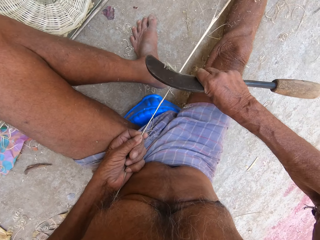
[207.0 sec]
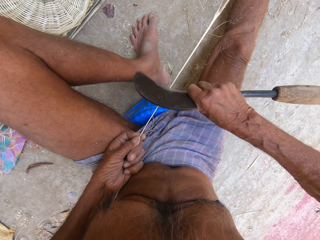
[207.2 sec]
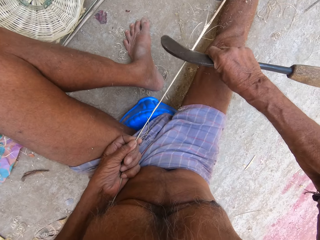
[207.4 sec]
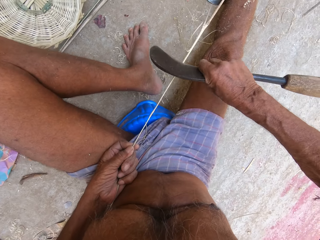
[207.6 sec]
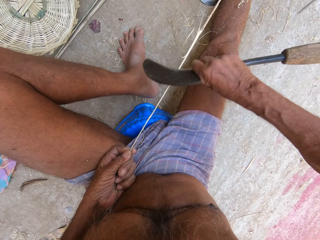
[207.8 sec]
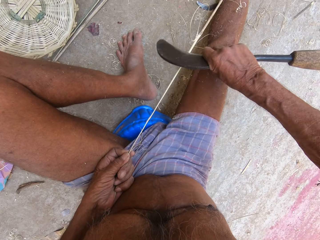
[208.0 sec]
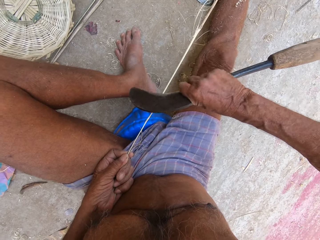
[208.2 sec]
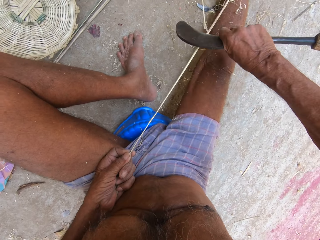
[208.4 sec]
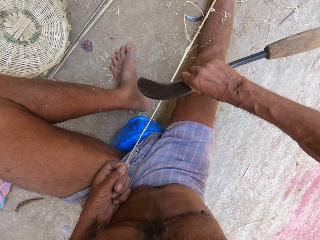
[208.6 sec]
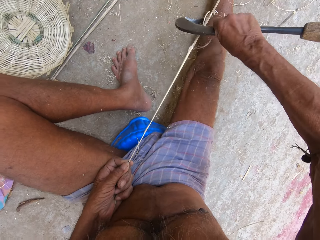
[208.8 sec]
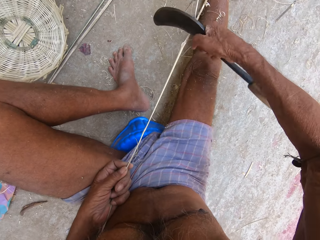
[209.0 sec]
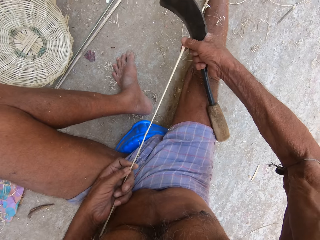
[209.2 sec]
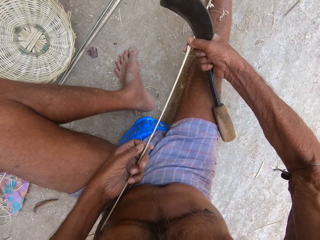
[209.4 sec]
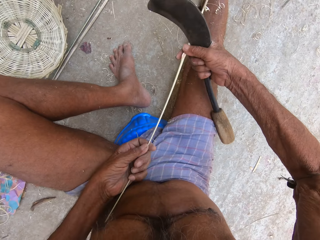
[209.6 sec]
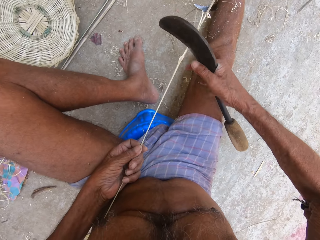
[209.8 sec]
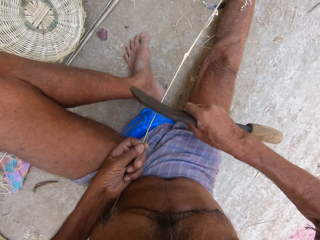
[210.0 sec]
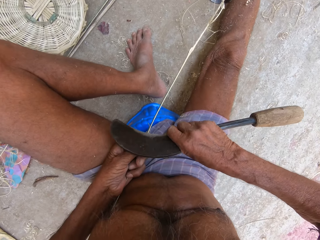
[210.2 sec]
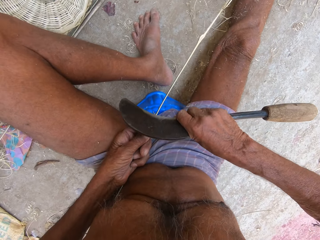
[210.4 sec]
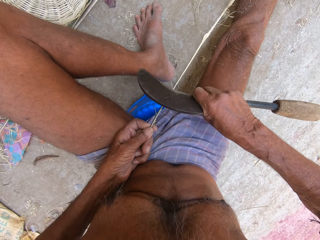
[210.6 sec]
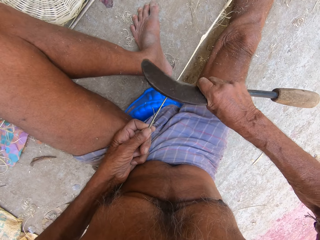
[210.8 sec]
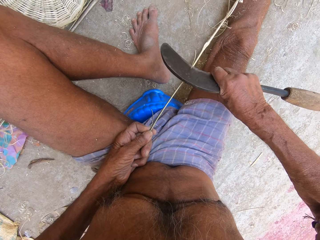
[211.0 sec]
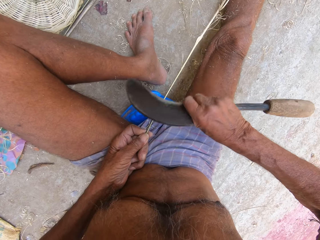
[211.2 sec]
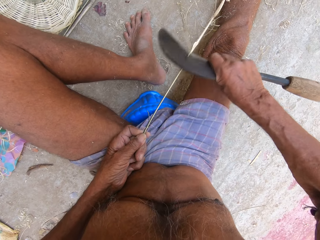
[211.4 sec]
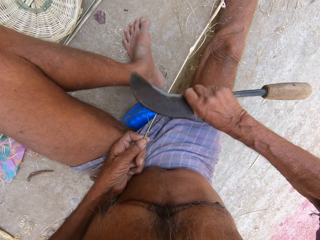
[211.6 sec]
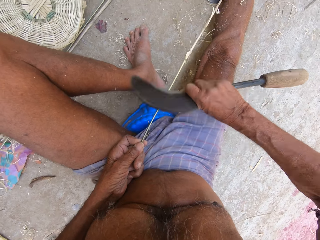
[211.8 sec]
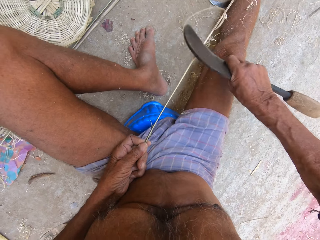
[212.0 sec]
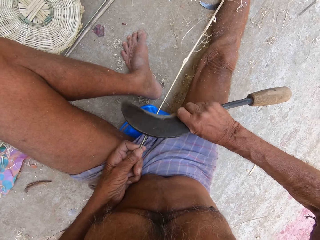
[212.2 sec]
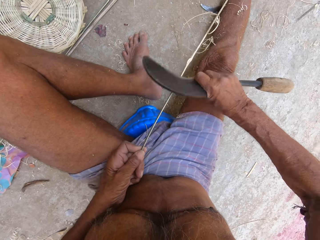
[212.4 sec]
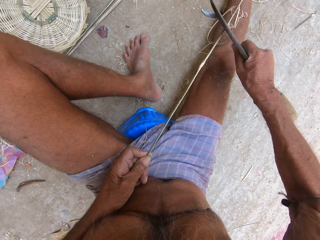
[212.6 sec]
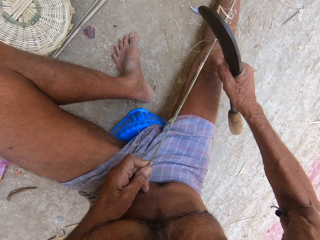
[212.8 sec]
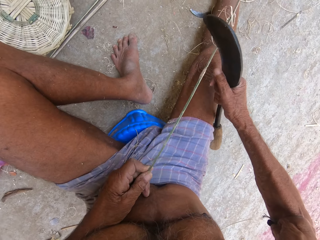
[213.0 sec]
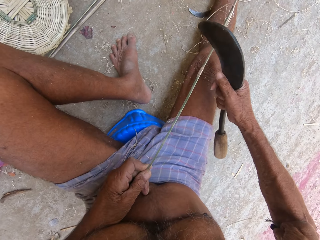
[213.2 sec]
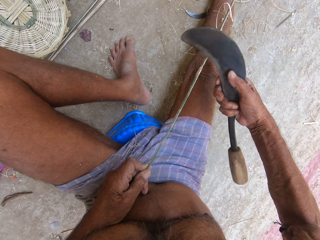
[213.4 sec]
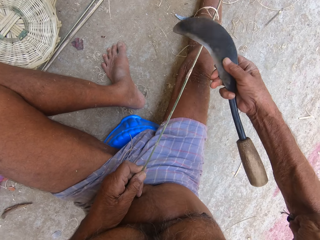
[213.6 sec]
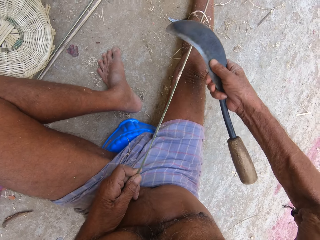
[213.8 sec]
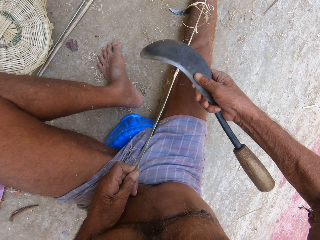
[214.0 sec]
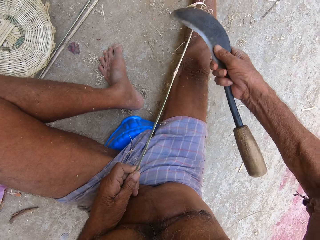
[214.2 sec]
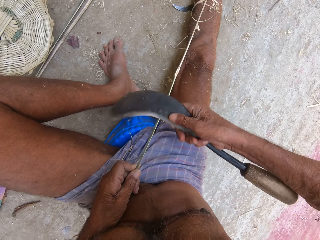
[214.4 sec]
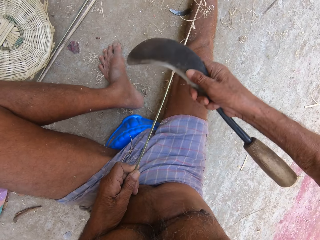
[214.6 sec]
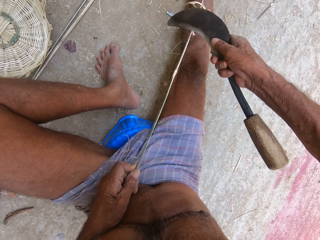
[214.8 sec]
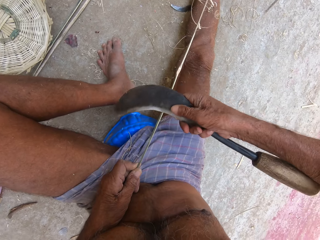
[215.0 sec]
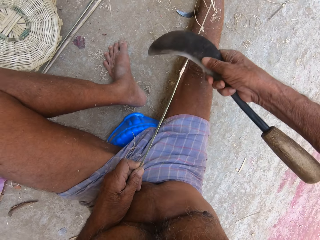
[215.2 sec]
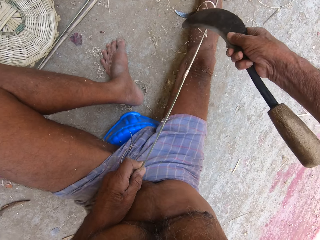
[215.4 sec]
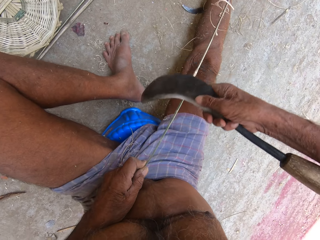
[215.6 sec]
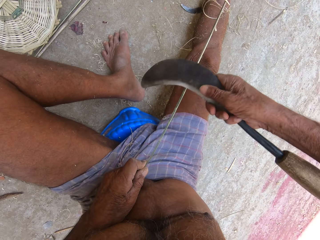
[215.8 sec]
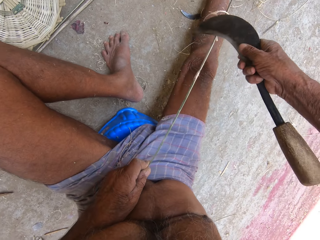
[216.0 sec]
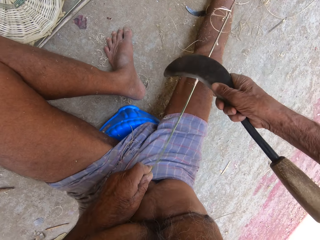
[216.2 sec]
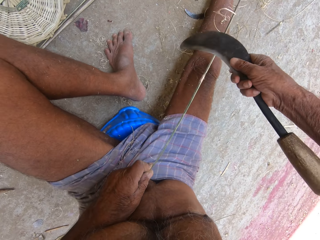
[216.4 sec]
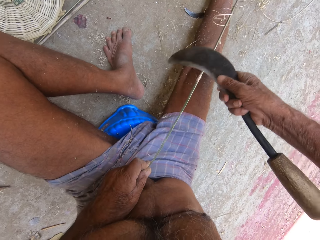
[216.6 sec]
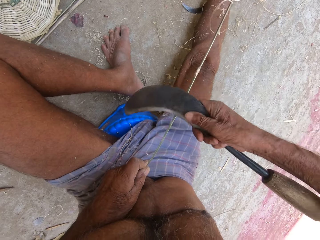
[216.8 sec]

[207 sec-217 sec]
The camera wearer pulls the bamboo strip from the ground with both hands. He sharpens the bamboo strip in his left hand with the sickle in his right hand. He sharpens it again.

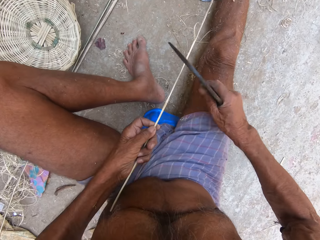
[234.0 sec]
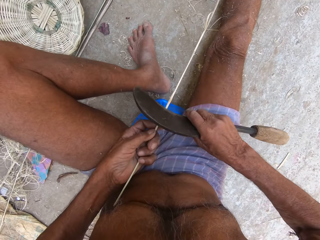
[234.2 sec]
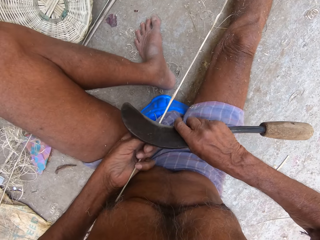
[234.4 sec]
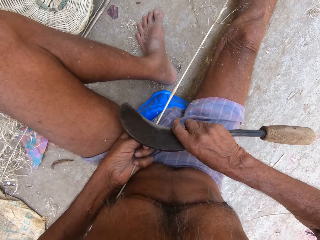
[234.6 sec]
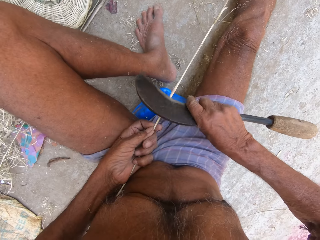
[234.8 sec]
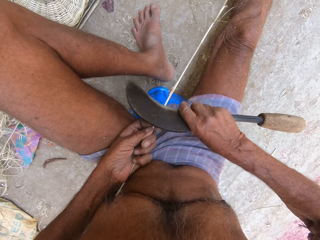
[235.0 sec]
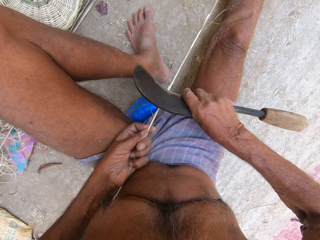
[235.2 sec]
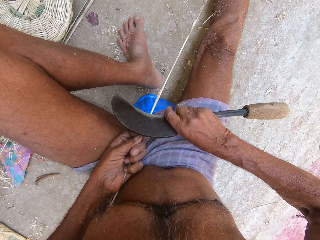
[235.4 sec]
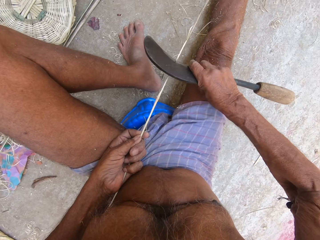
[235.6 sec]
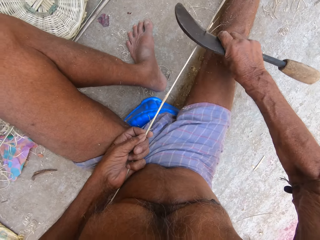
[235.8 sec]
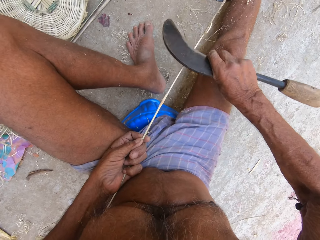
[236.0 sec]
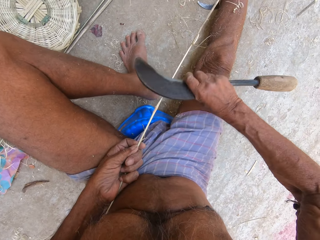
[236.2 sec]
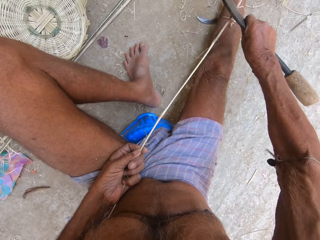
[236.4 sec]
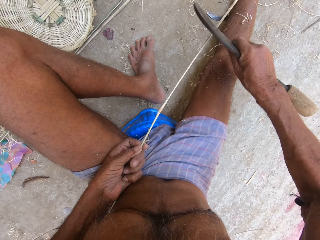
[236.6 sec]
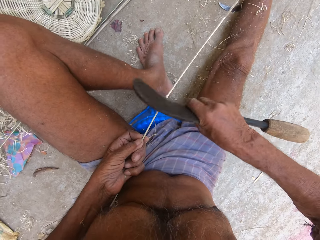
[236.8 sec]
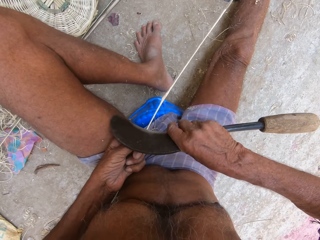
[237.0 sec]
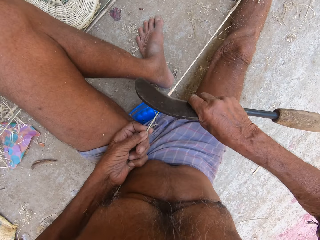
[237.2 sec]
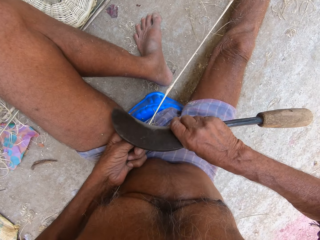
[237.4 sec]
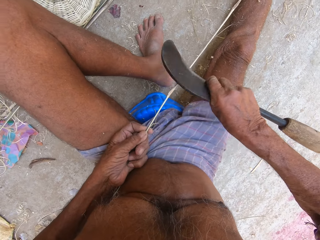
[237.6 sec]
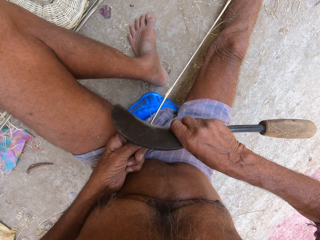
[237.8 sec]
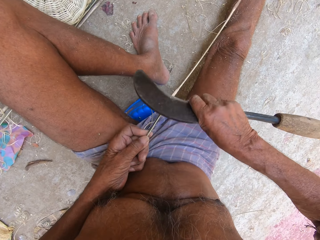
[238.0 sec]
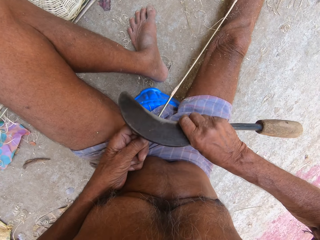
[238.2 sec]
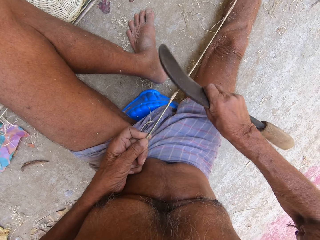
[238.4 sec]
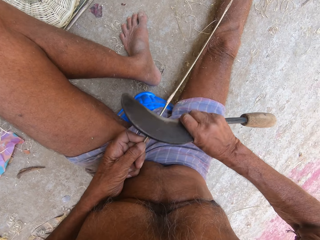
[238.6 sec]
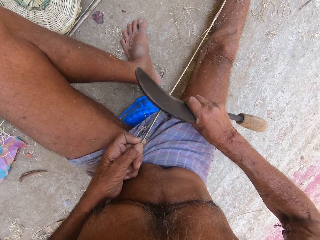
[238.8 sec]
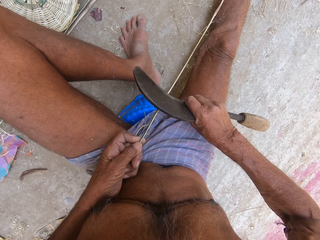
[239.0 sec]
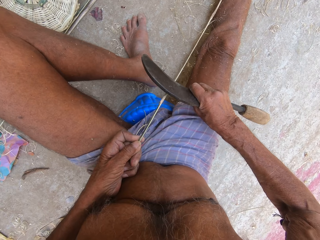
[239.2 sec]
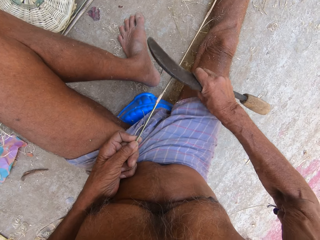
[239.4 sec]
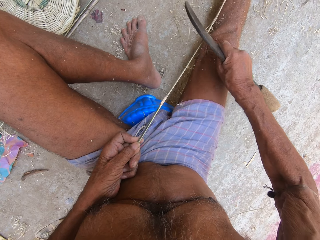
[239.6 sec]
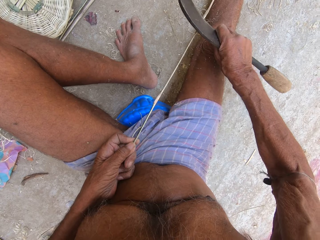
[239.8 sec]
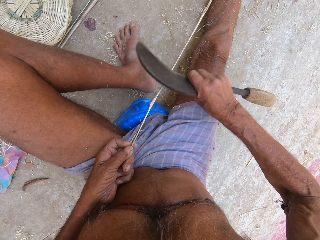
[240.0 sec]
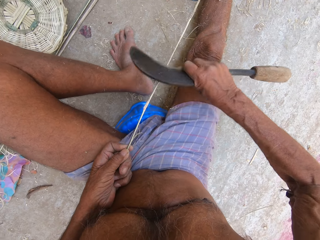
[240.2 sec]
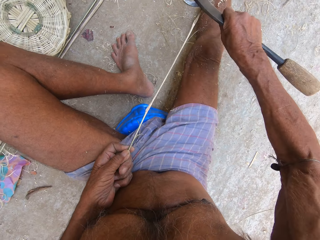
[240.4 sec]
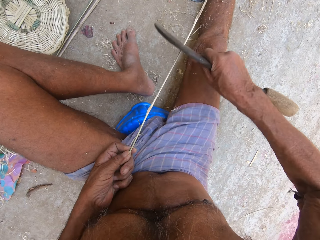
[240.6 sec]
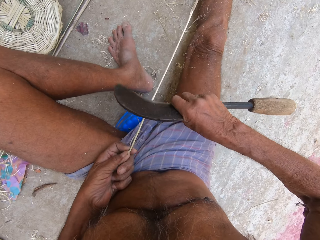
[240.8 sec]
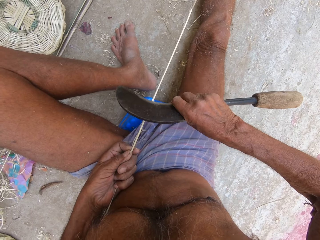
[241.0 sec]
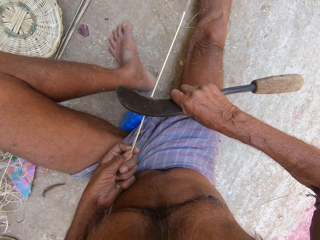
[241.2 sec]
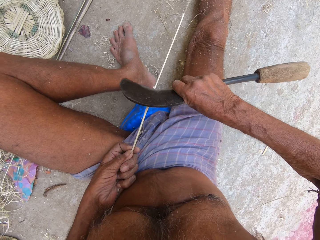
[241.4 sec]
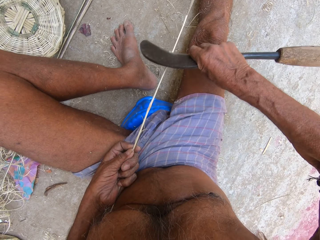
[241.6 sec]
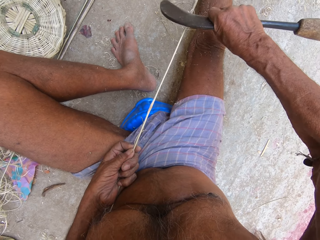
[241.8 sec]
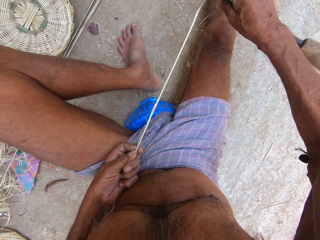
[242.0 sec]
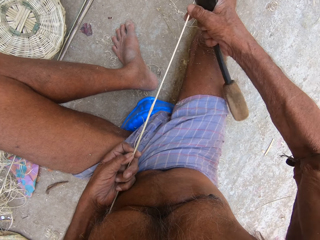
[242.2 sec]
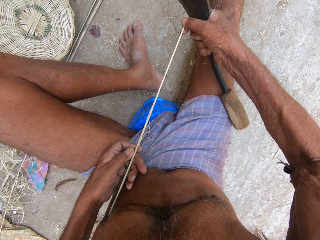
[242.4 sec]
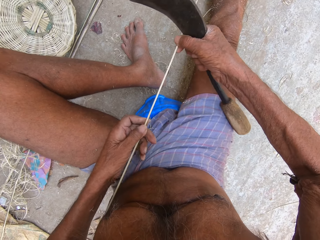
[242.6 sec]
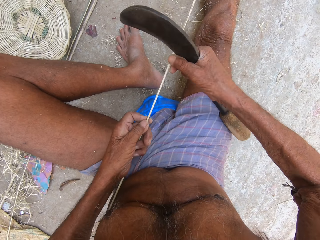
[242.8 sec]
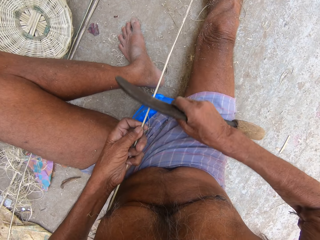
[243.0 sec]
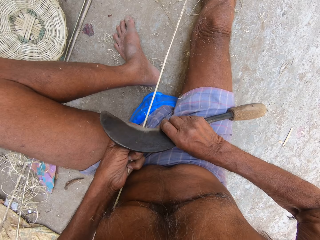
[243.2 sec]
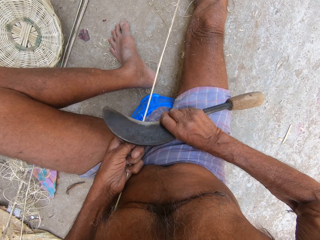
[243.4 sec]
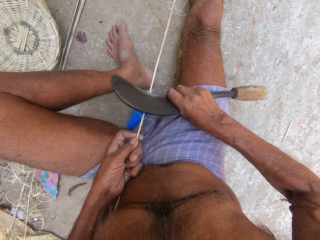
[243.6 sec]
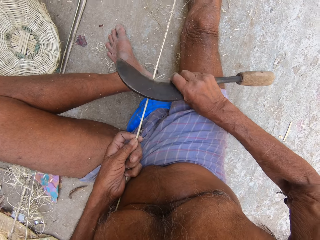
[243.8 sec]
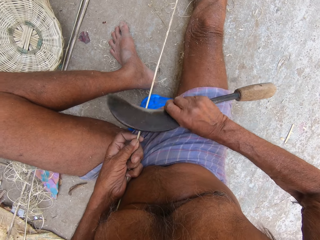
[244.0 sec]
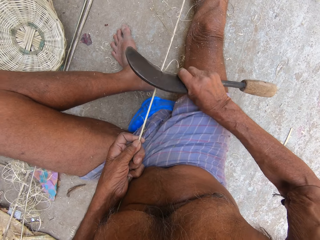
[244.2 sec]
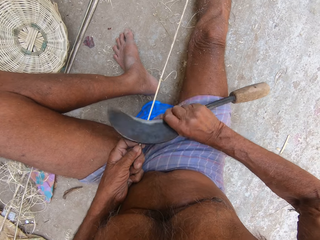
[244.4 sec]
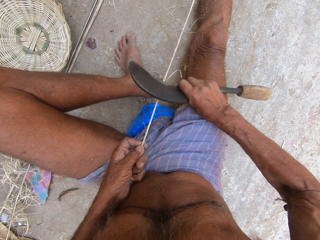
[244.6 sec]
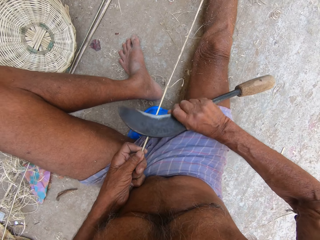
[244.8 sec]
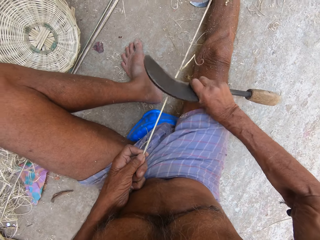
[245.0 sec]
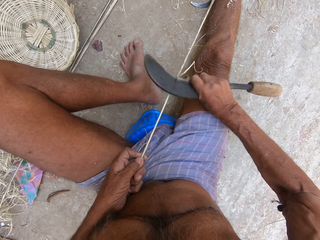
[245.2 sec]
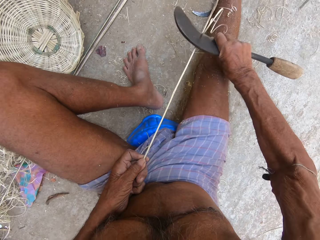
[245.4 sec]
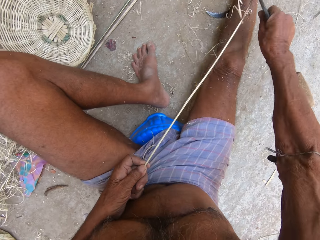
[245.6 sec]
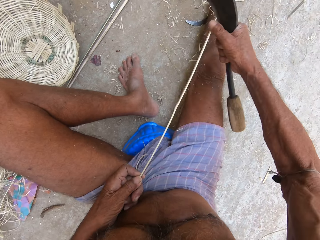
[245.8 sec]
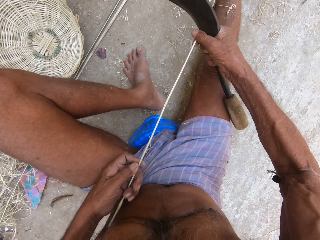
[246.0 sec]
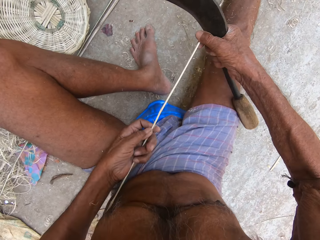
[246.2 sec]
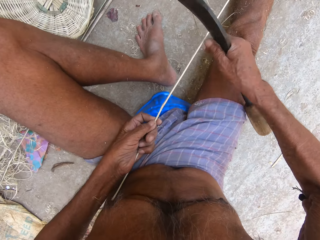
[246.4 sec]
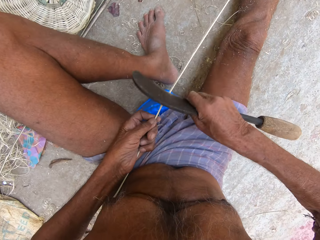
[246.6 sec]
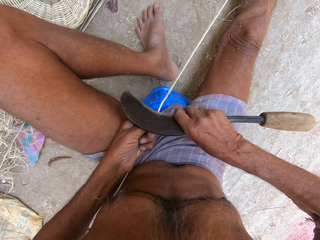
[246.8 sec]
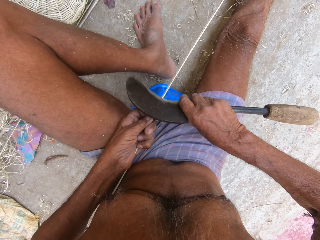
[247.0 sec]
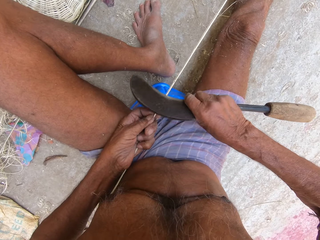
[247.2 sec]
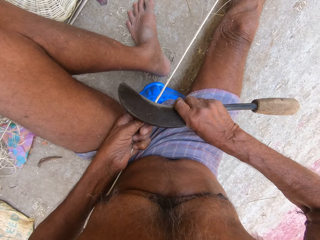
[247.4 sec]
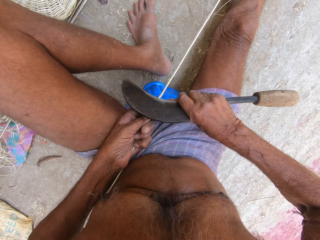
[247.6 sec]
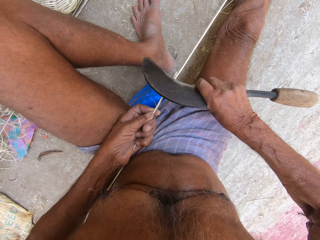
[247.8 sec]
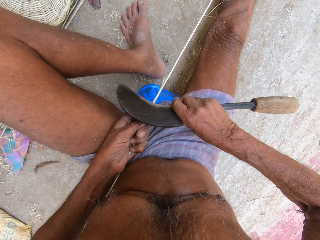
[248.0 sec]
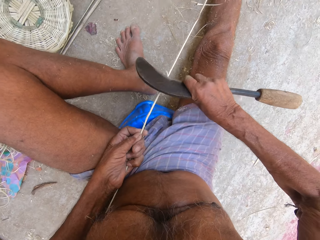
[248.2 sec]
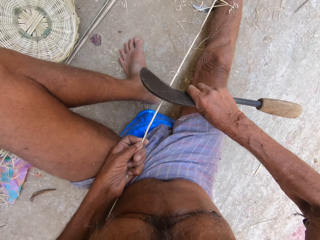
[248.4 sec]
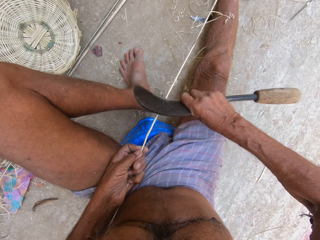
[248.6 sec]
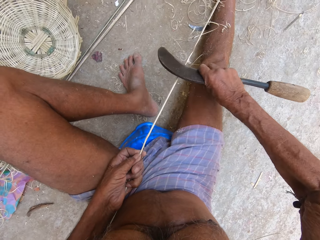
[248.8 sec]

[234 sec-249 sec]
The camera wearer sharpens the bamboo strip in his left hand with the sickle in his right hand. He pulls the bamboo strip from the ground with both hands. He sharpens the bamboo strip in his left hand with the sickle in his right hand. He pulls the bamboo strip from the ground with both hands. He sharpens the bamboo strip in his left hand with the sickle in his right hand.
